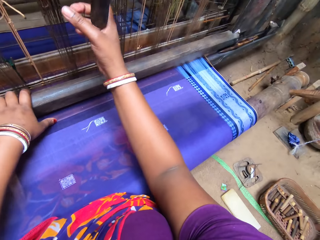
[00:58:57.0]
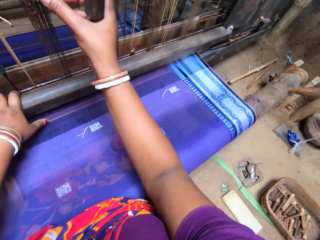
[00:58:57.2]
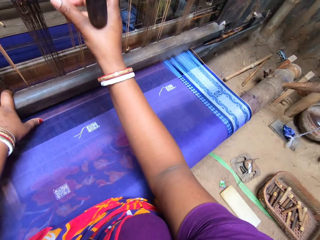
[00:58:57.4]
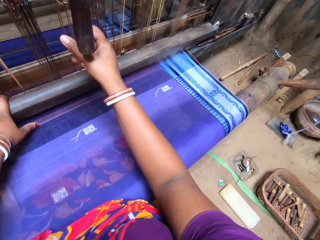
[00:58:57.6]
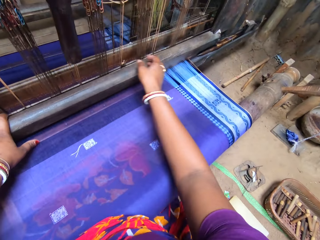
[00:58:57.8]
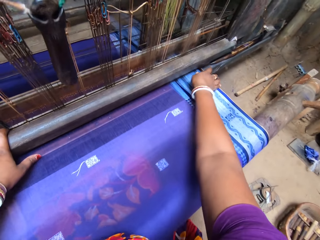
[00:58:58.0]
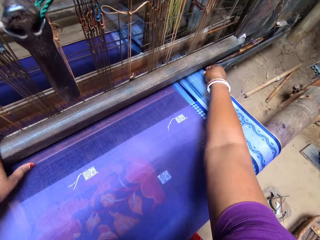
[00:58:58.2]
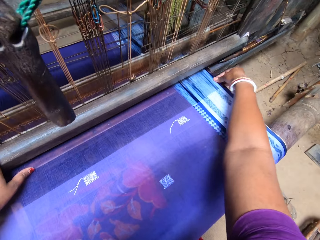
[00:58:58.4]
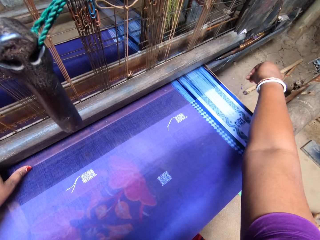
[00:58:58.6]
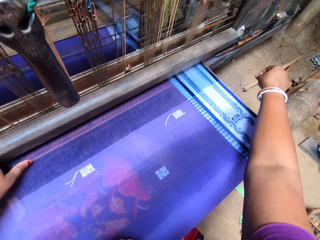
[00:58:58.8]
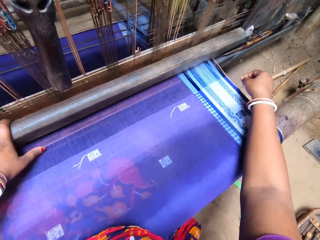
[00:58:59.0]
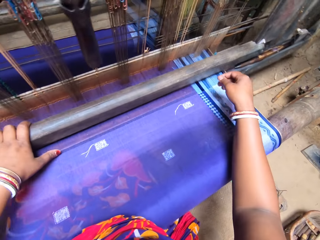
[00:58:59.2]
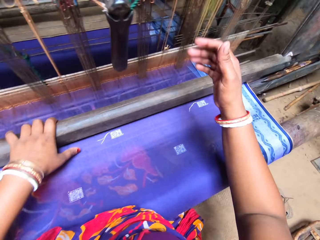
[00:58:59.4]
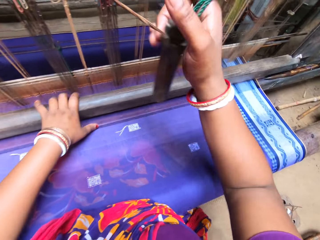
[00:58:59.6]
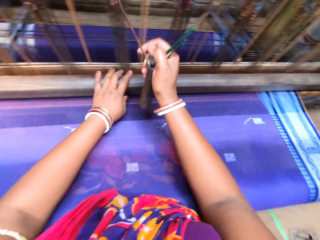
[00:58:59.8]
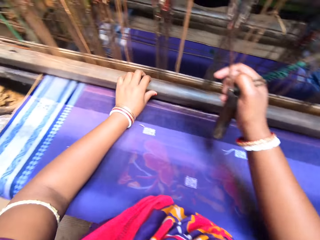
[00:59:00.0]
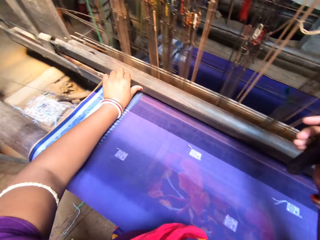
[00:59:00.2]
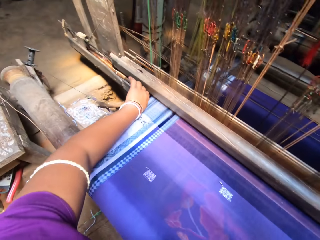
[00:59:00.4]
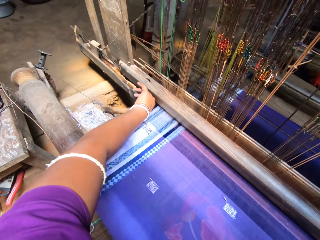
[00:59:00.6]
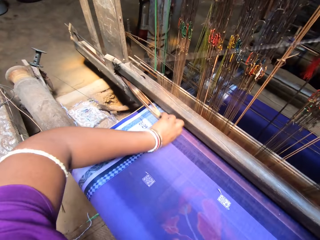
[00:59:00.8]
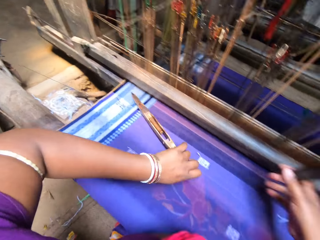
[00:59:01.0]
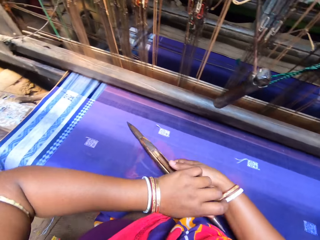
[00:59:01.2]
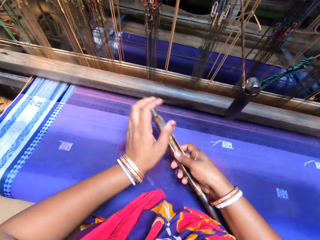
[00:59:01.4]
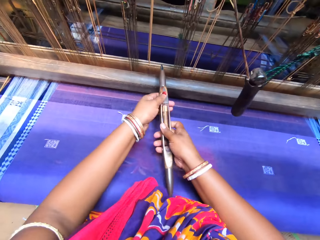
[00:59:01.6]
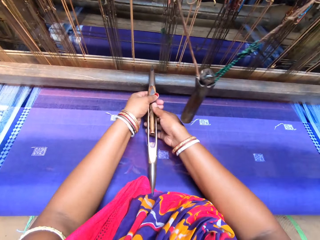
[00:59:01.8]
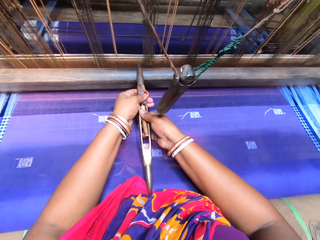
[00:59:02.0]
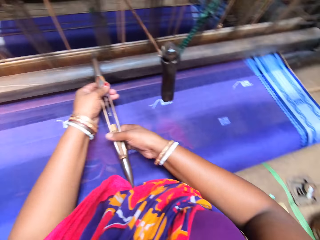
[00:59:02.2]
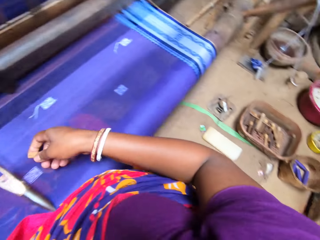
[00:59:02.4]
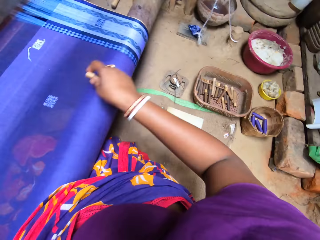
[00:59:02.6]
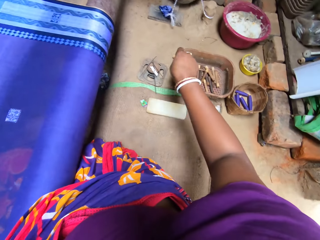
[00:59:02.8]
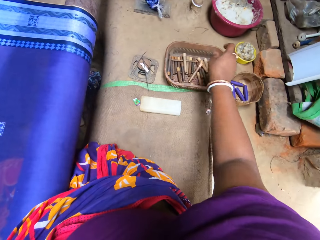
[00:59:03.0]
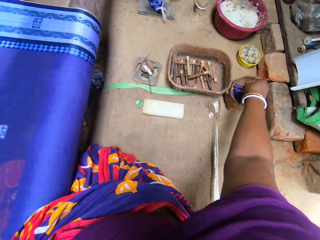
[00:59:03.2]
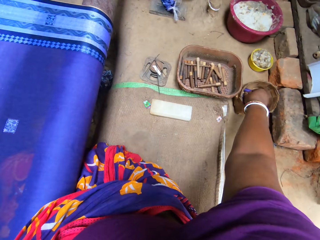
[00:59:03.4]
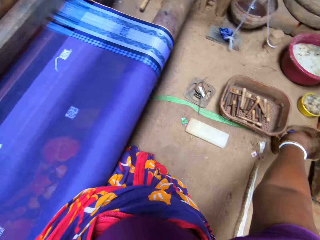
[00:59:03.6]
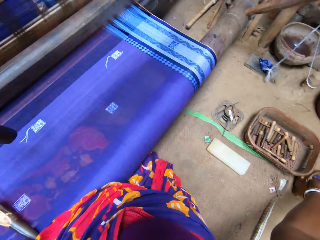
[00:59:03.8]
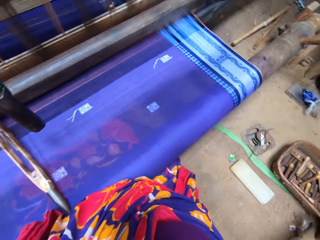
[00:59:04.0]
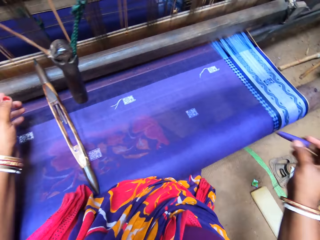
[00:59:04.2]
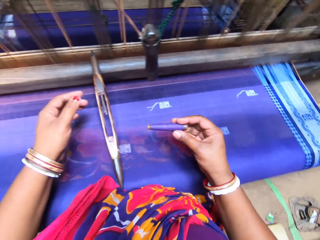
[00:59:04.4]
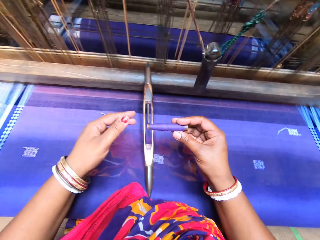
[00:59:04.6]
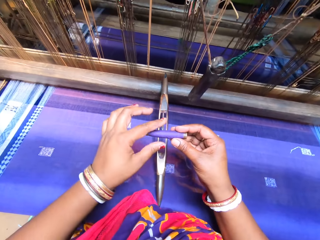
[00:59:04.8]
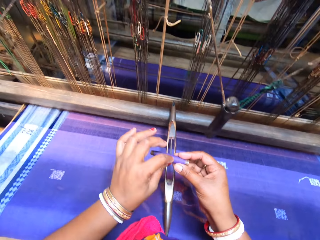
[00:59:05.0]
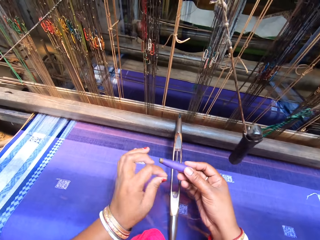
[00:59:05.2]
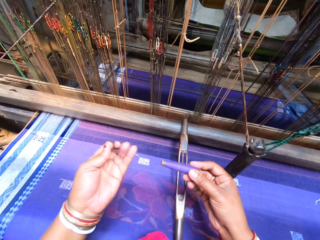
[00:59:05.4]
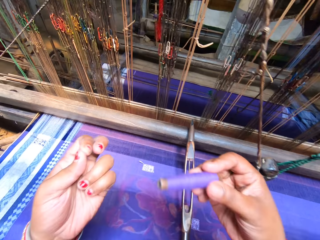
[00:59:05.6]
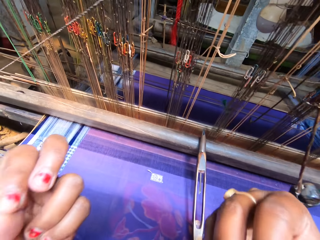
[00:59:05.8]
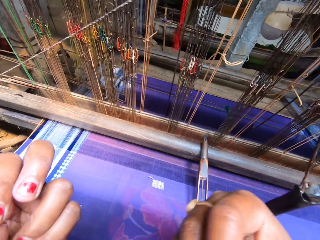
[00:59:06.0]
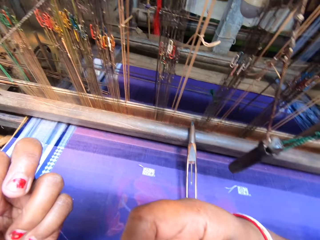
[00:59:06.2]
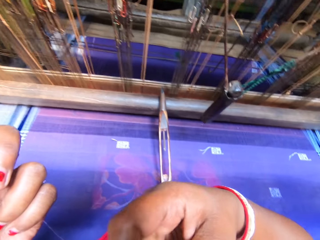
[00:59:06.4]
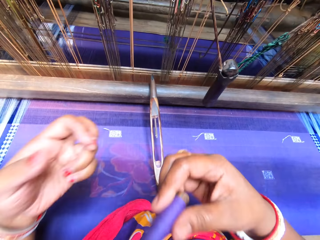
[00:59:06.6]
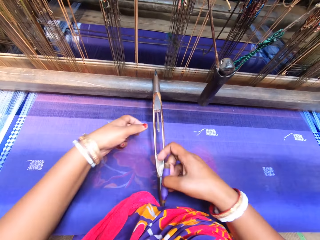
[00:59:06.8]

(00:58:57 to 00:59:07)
The camera wearer straightens the tapestry with her right hand. She weaves the tapestry with both hands. She pulls a shuttle from the pit loom with her left hand. She picks up something. She passes the shuttle to her right hand. She holds the shuttle with both hands. She pulls out a spool from the shuttle with her right hand. She drops the spool into a metal bowl with her right hand. She picks up a spool of thread from the bowl with her right hand. She pulls a length of thread with her left hand.

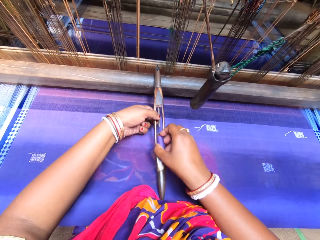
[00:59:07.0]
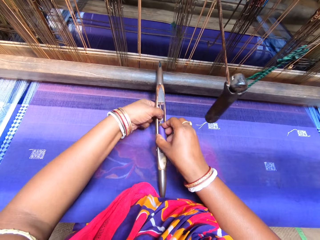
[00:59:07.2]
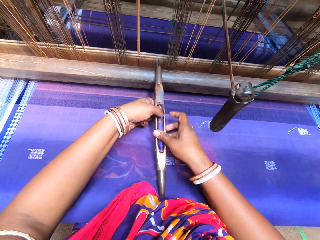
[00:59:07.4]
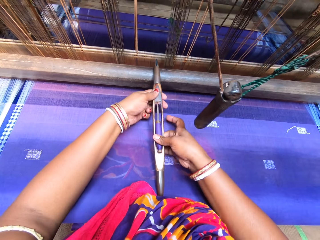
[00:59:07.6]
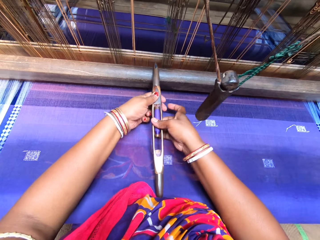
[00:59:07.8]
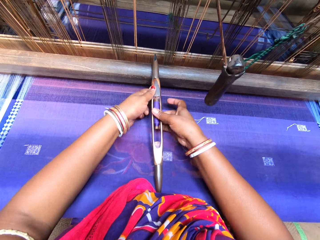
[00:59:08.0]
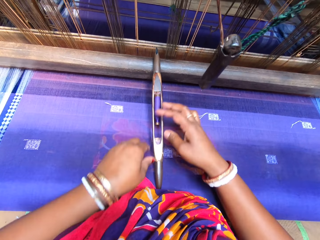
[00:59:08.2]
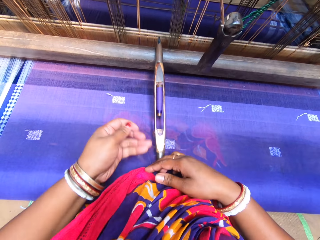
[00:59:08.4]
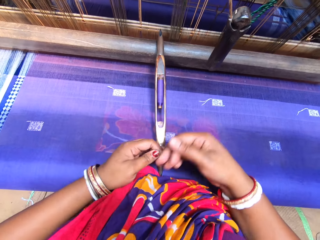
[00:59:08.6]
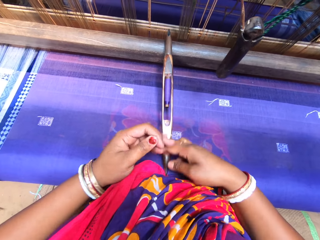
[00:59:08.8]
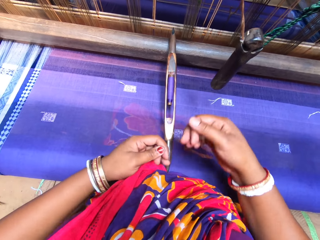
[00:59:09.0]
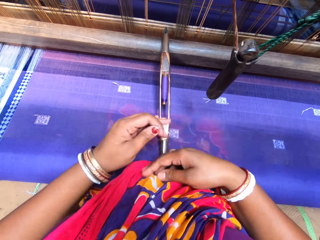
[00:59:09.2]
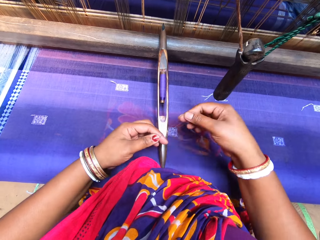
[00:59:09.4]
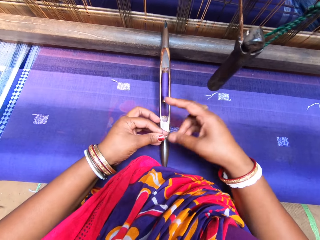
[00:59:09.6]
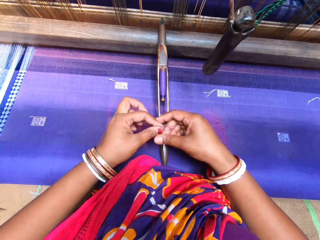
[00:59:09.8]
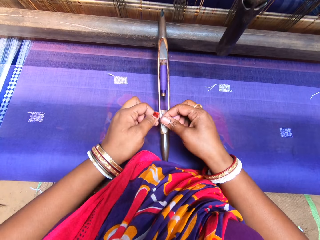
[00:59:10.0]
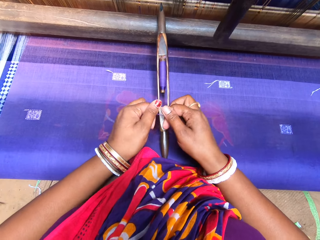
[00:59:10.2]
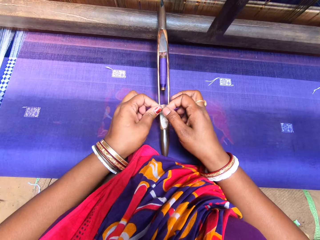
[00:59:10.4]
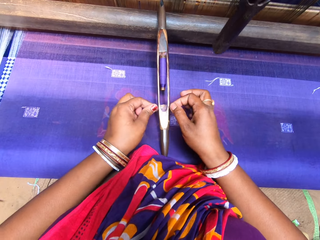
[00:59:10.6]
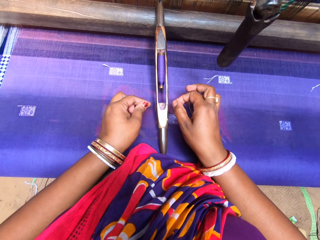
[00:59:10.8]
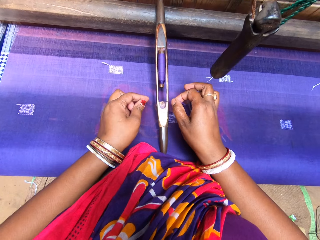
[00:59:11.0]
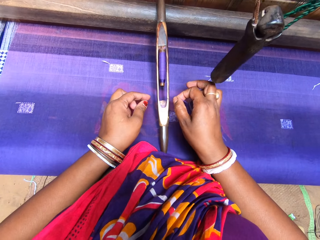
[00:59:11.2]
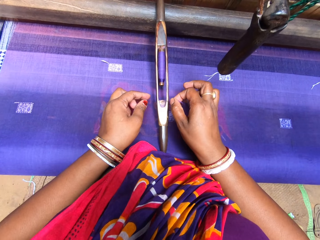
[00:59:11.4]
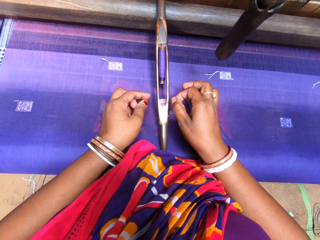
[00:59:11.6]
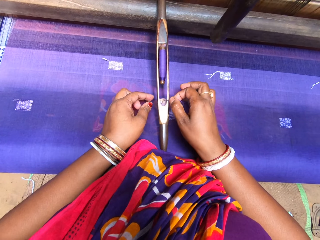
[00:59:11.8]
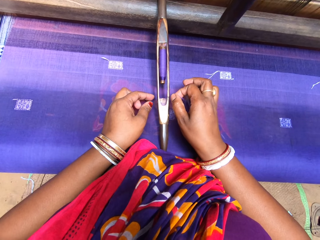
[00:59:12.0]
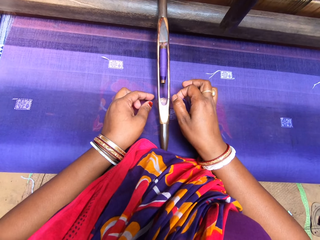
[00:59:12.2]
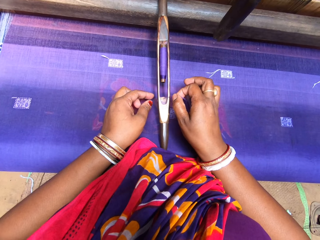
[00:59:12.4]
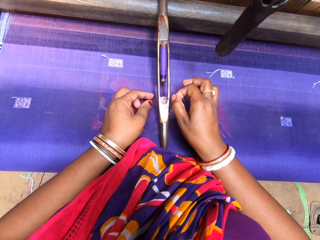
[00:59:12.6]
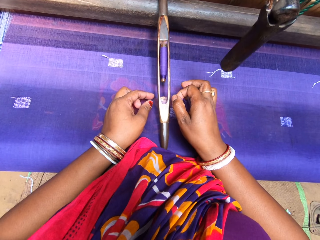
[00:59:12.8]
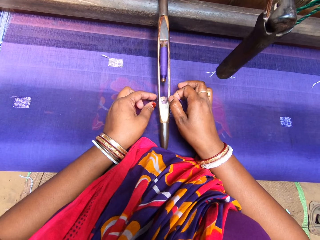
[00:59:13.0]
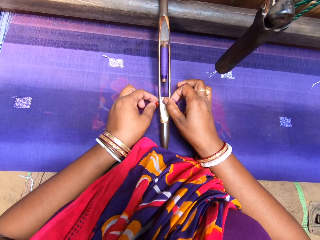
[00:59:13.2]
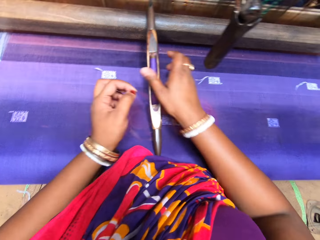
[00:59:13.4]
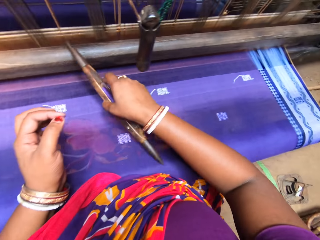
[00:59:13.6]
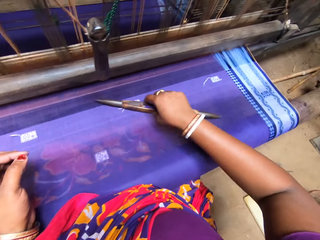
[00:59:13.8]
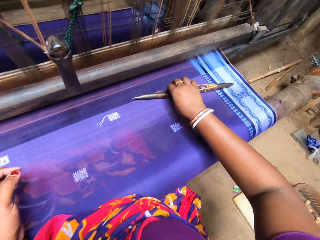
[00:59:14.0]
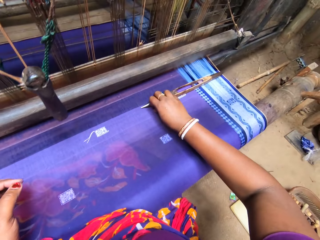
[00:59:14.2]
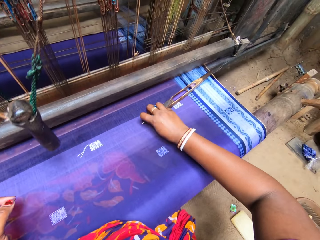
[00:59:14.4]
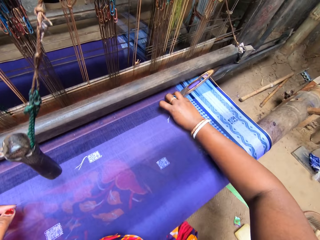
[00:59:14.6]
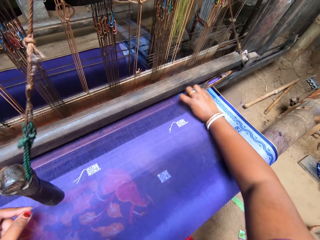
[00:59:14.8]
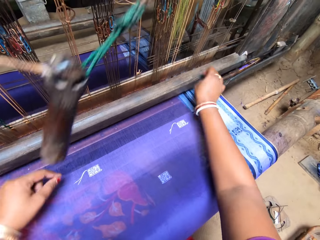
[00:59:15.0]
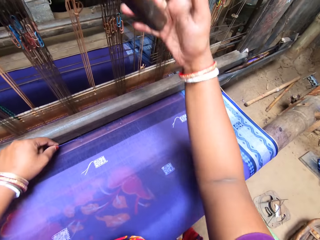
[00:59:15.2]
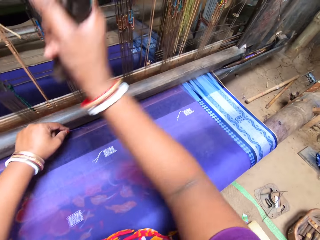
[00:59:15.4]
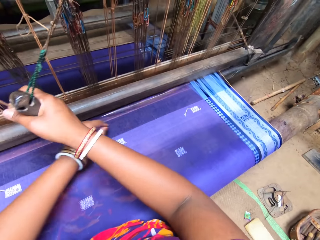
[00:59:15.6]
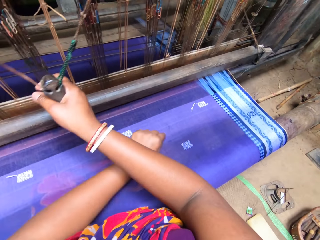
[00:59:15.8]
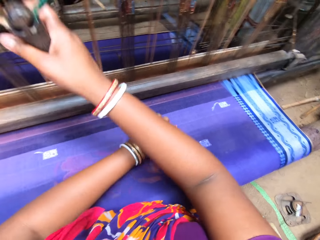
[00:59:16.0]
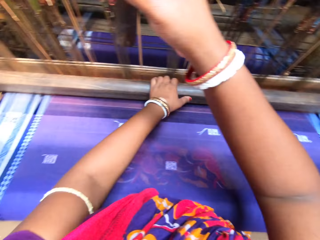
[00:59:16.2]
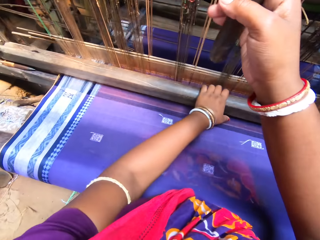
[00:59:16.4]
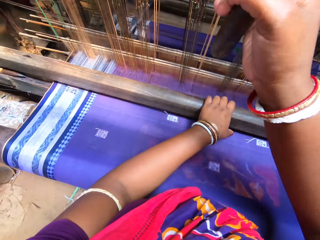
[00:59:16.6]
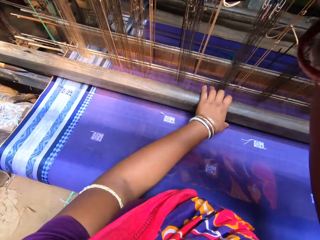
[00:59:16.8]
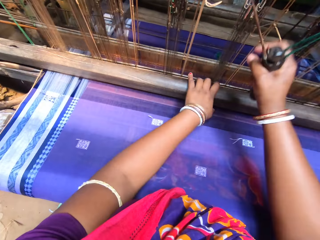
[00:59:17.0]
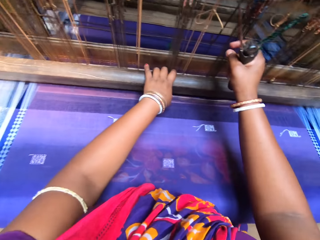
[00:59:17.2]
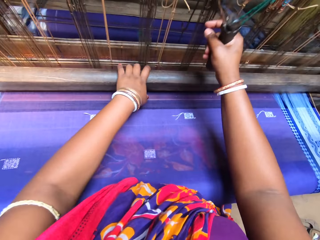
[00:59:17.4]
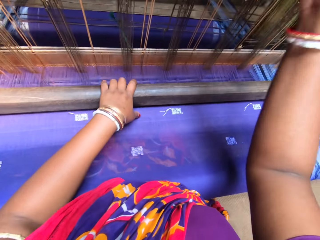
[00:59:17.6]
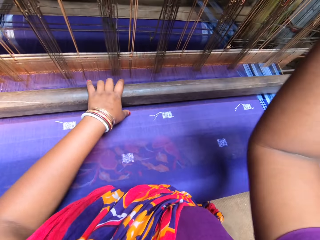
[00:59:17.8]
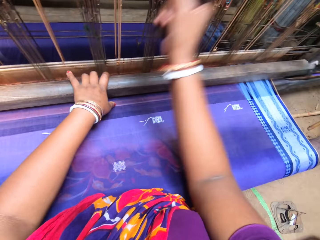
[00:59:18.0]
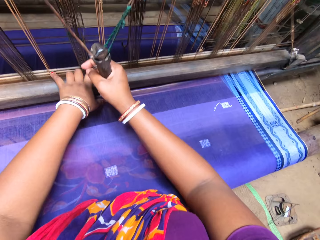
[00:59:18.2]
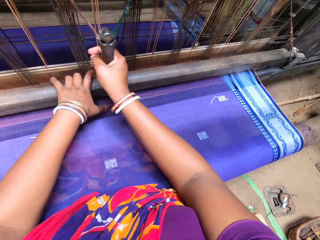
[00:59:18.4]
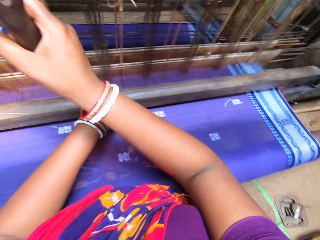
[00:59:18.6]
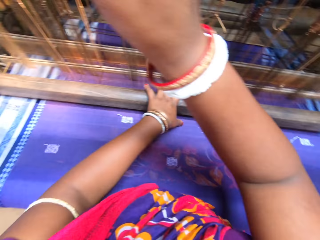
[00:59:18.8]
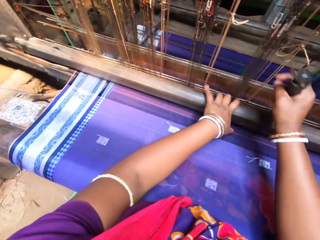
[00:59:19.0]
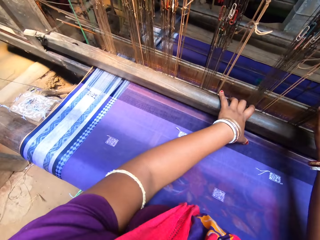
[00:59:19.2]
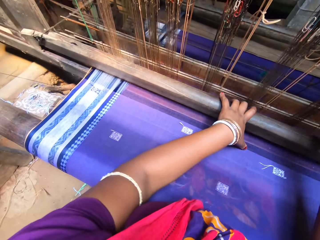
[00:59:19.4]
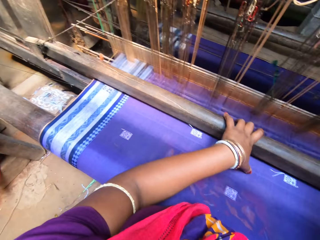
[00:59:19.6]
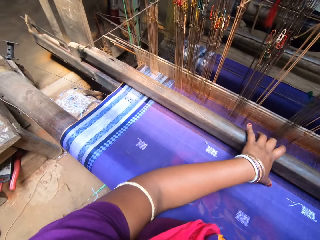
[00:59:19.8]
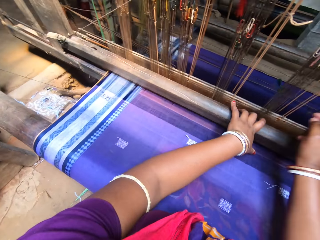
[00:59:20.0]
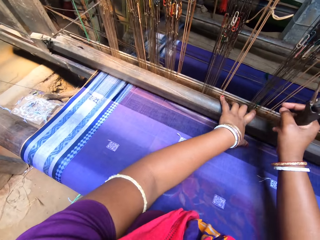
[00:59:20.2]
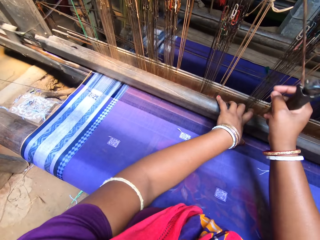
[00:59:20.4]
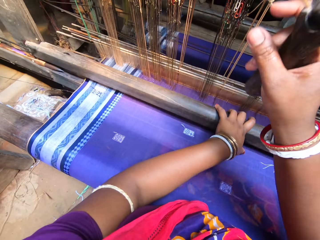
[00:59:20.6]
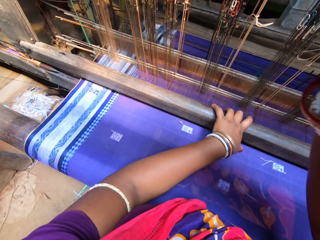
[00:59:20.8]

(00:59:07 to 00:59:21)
The camera wearer fixes the thread into the shuttle with both hands. She pulls a length of thread from the spool of thread with both hands. She rolls the length of thread with both hands. She inserts the length of thread in the shuttle with her right hand. She pushes the shuttle into the pit loom with her right hand. She weaves the tapestry with both hands.
